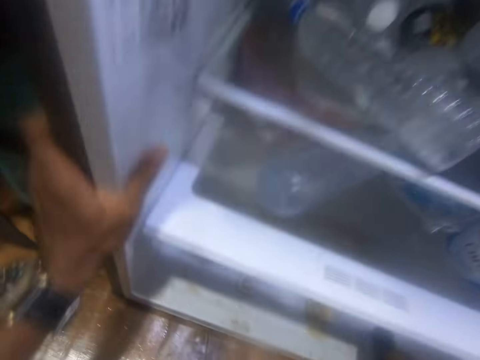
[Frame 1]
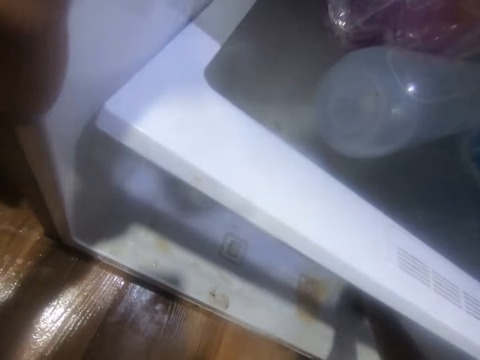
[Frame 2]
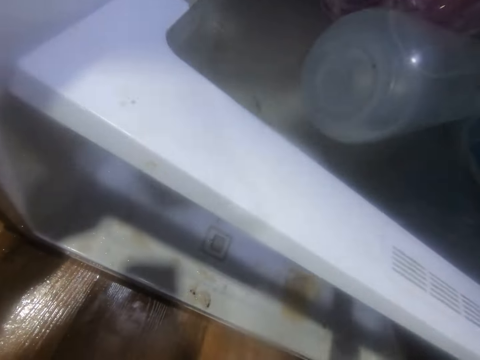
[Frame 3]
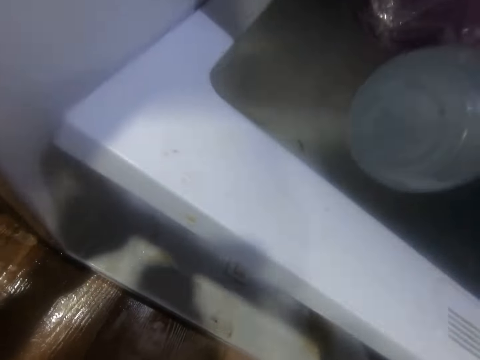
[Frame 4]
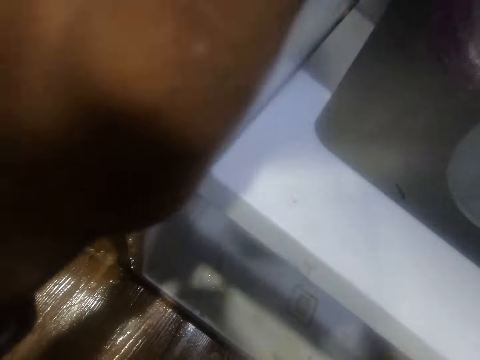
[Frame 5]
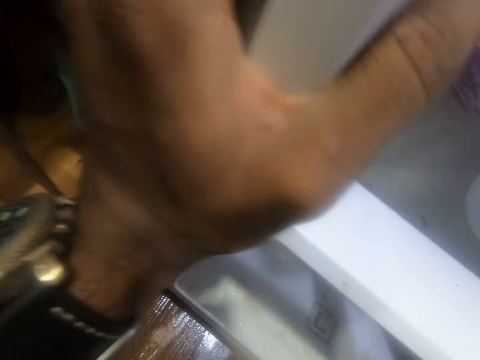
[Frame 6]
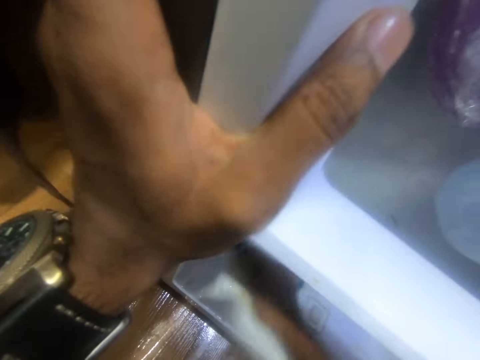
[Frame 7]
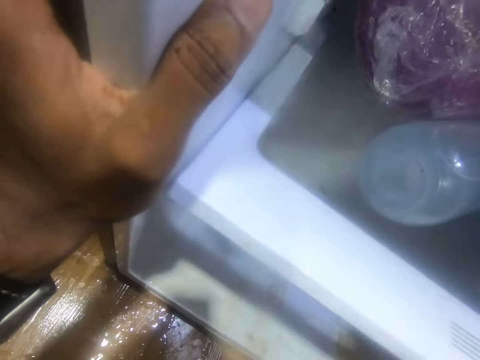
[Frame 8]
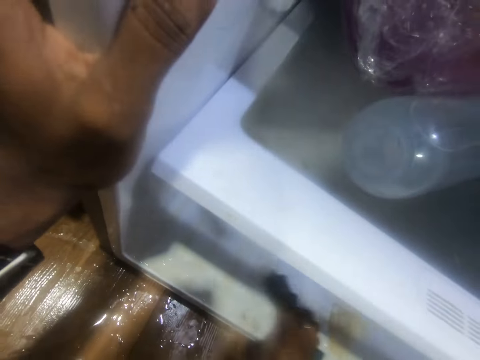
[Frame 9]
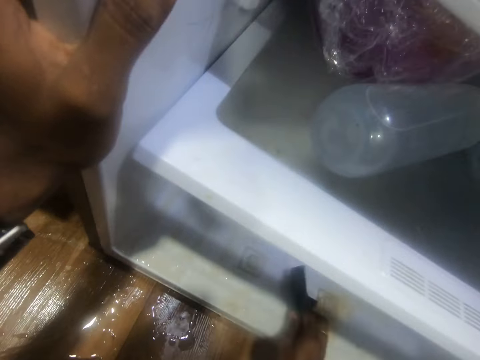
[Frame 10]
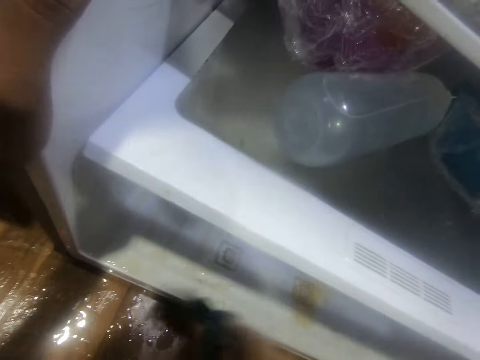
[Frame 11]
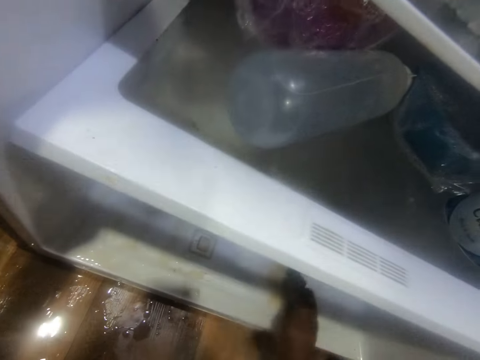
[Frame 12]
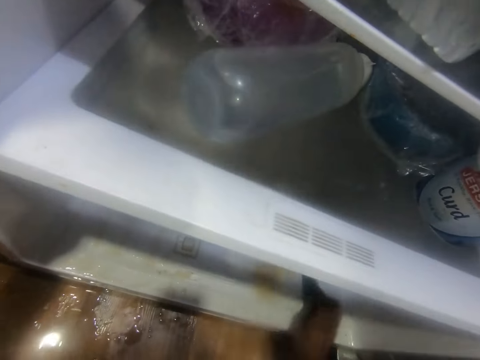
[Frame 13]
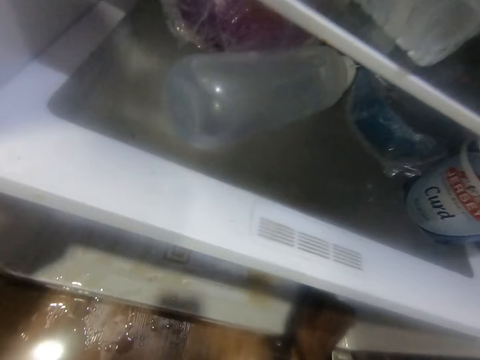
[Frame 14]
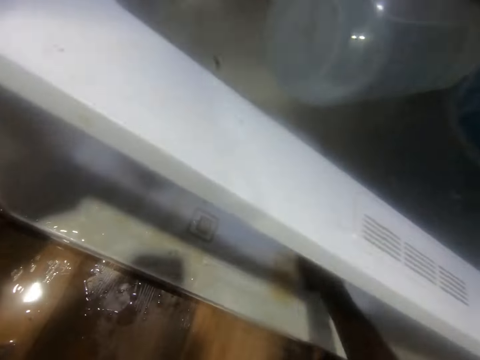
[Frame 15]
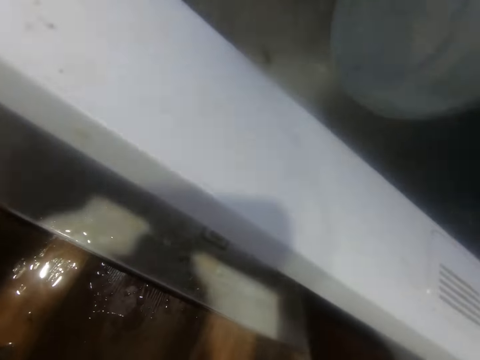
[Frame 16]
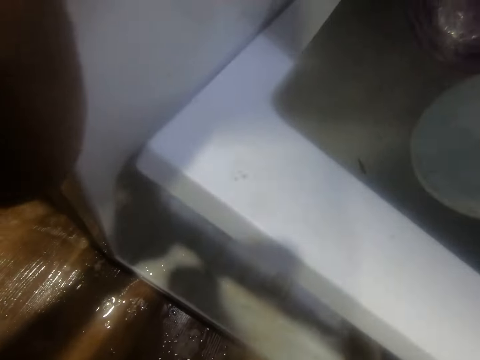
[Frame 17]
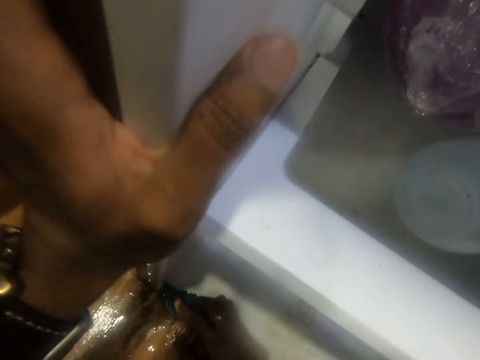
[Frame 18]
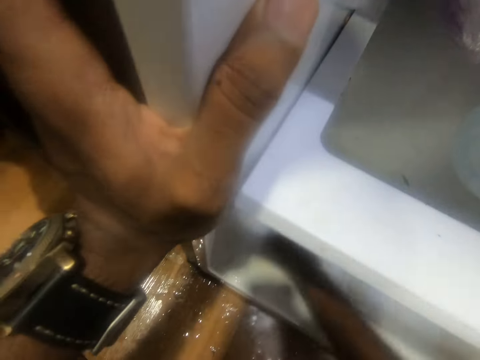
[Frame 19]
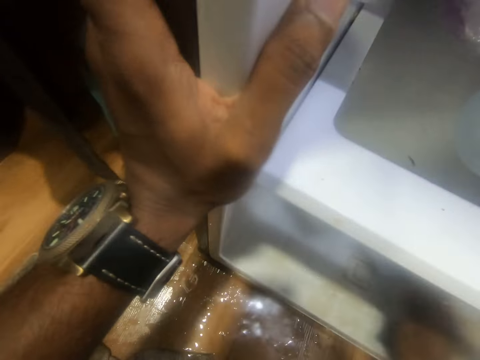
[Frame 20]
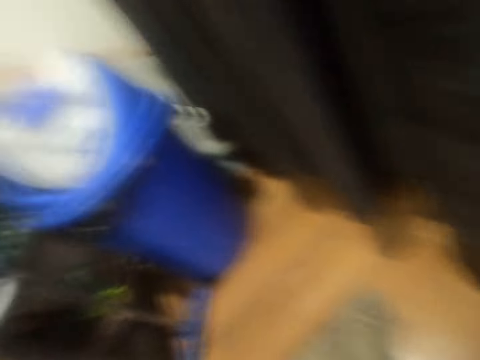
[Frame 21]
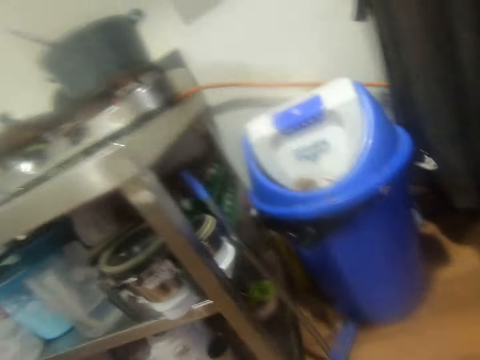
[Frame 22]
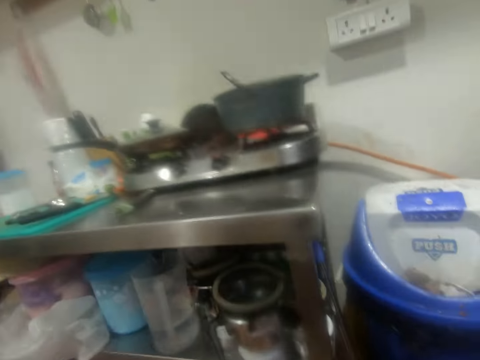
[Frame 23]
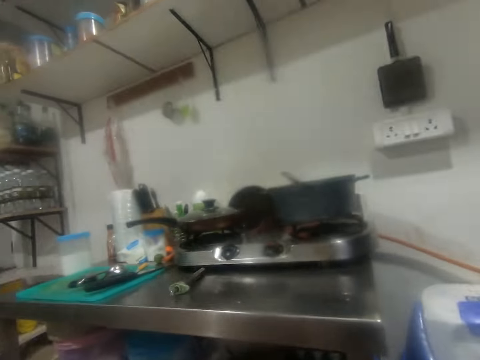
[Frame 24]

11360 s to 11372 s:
The camera wearer cleans the fridge with the piece of cloth in his right hand. He holds the fridge. He looks around.

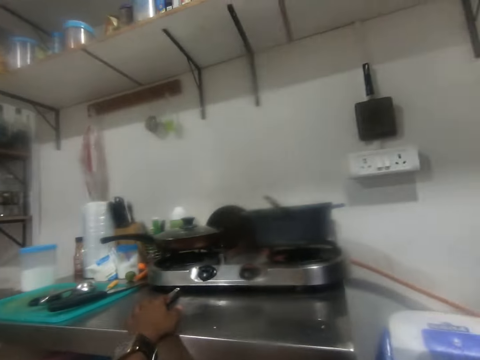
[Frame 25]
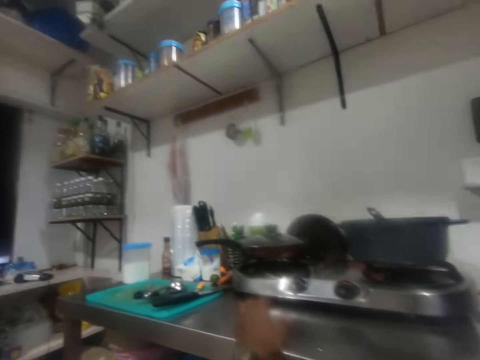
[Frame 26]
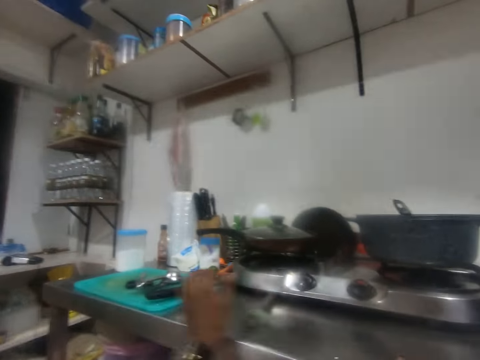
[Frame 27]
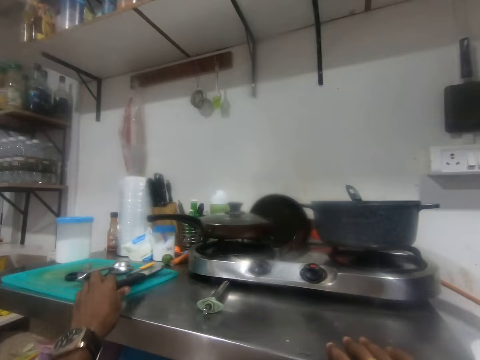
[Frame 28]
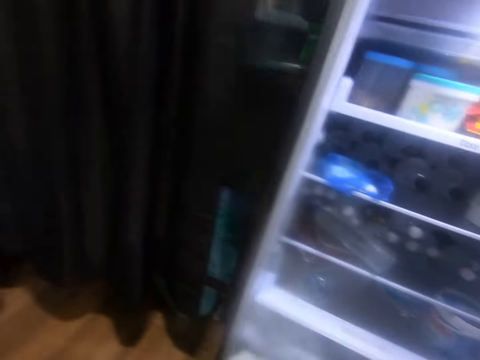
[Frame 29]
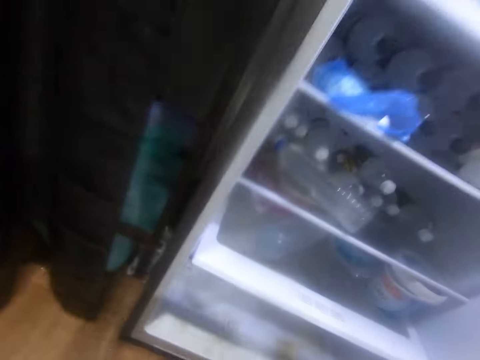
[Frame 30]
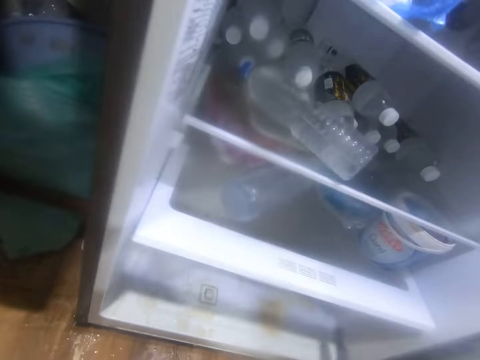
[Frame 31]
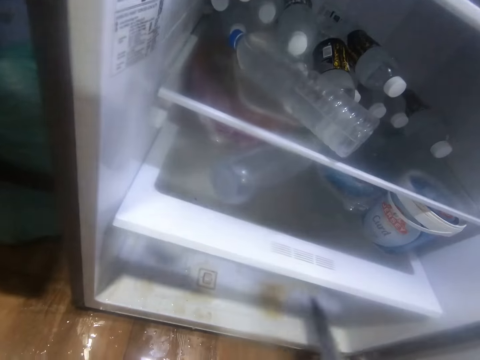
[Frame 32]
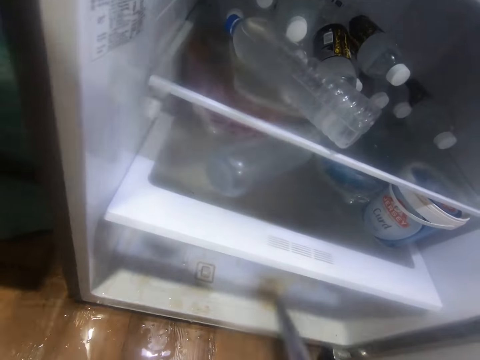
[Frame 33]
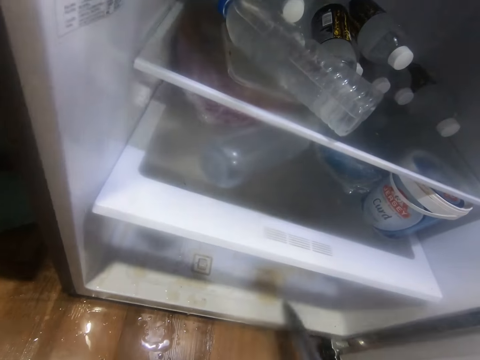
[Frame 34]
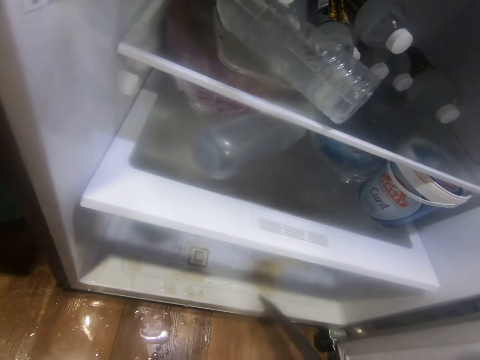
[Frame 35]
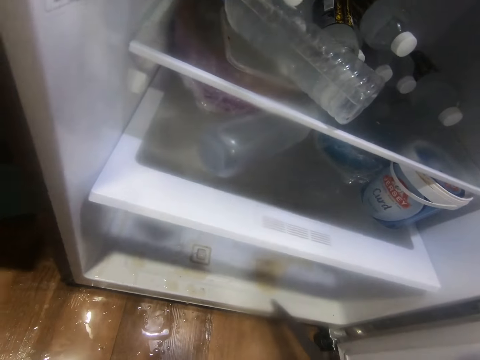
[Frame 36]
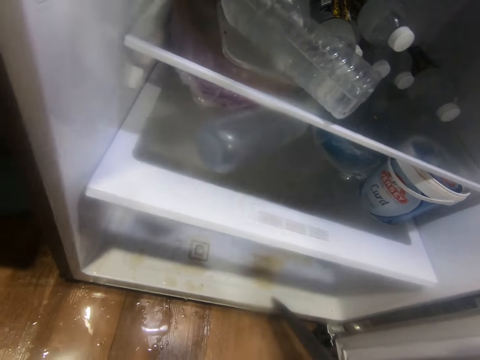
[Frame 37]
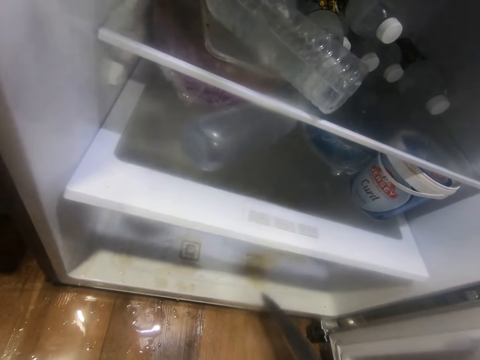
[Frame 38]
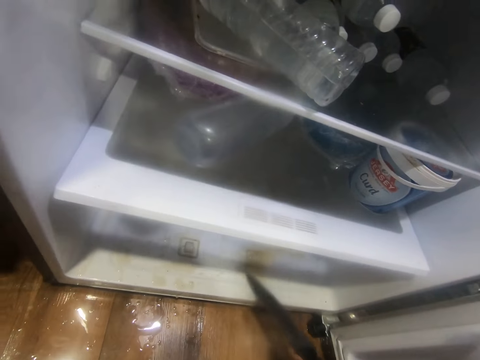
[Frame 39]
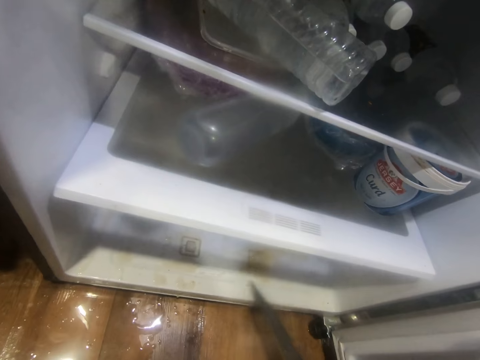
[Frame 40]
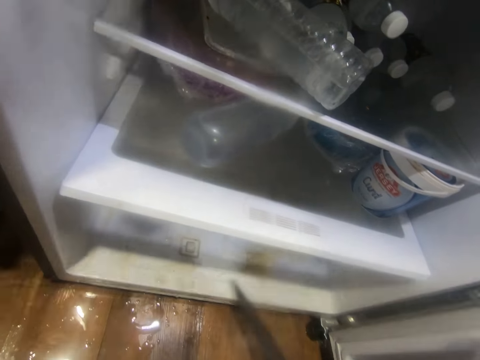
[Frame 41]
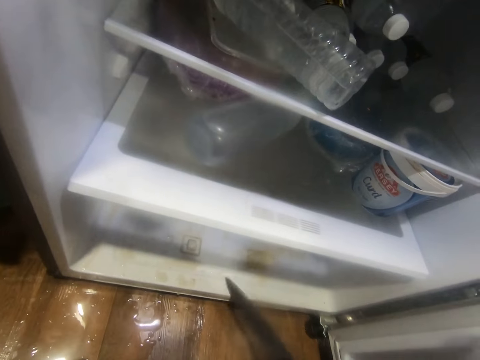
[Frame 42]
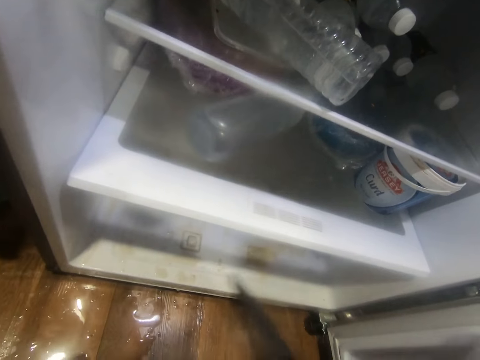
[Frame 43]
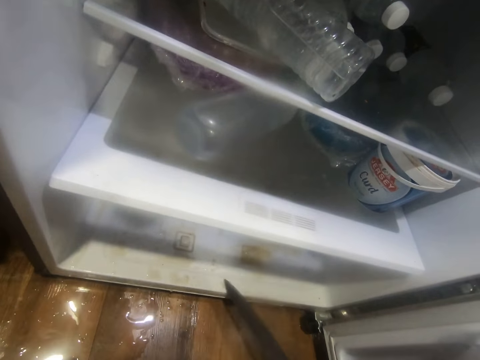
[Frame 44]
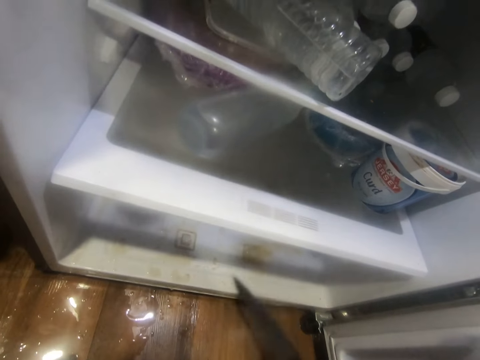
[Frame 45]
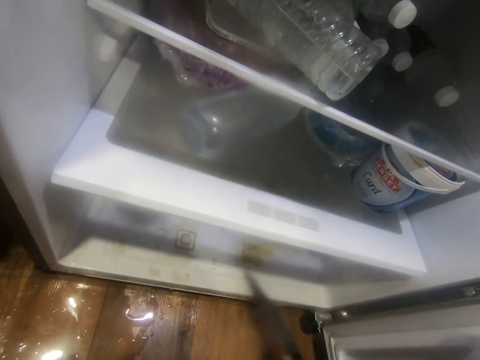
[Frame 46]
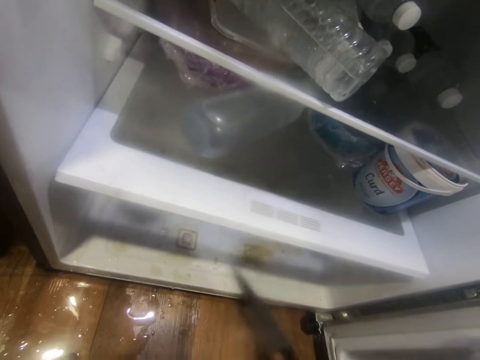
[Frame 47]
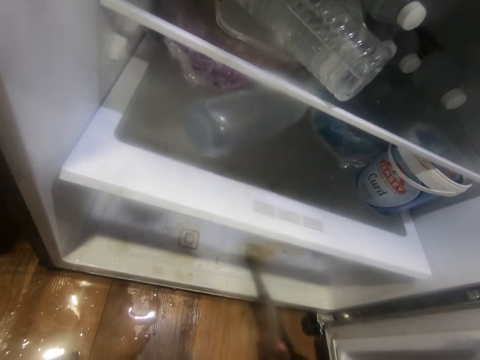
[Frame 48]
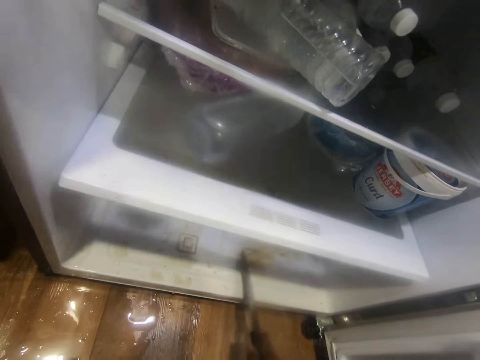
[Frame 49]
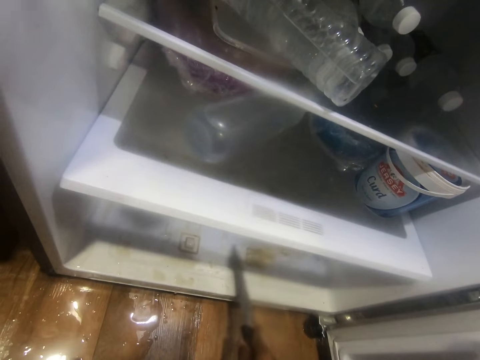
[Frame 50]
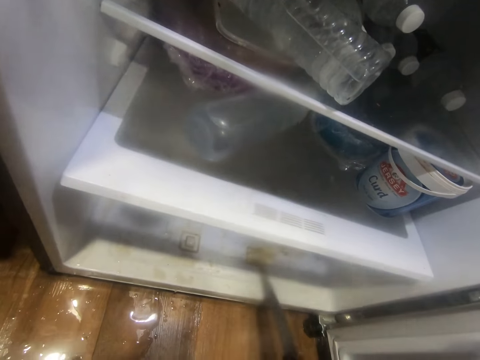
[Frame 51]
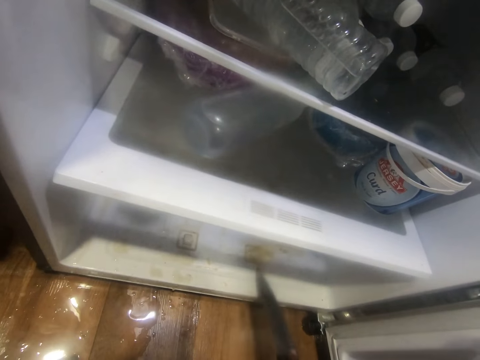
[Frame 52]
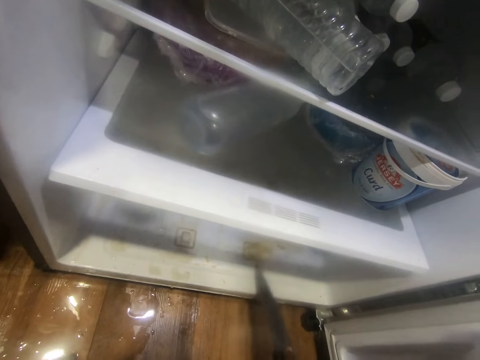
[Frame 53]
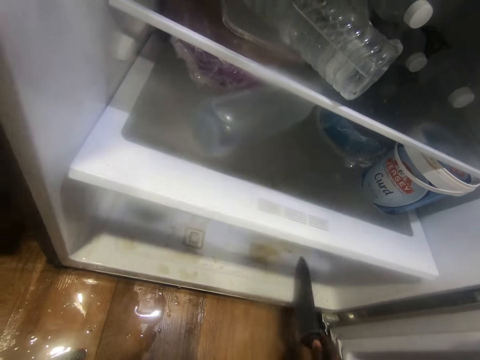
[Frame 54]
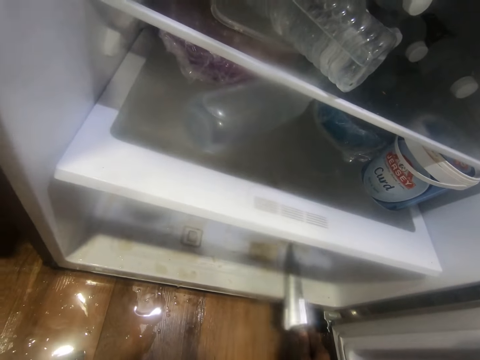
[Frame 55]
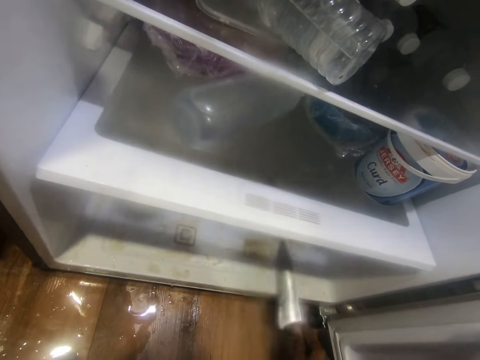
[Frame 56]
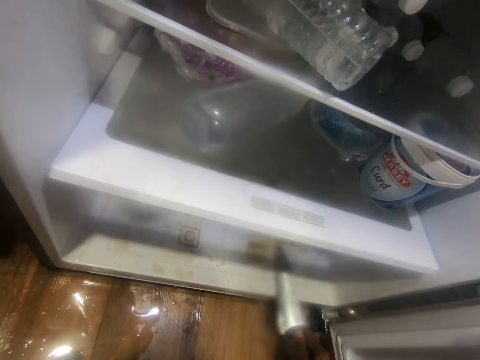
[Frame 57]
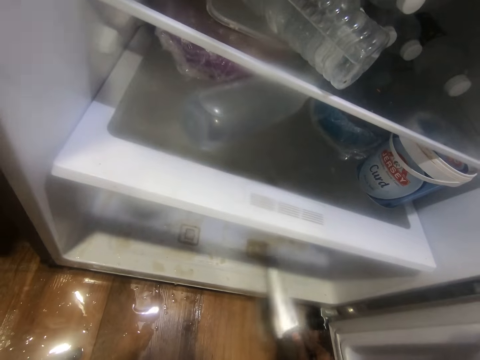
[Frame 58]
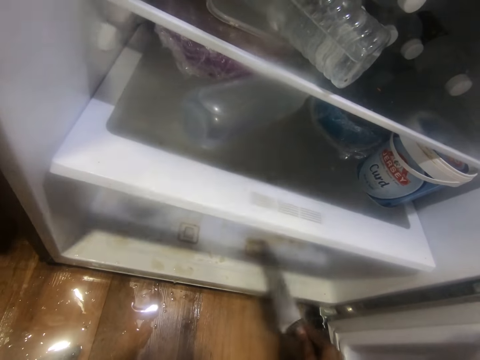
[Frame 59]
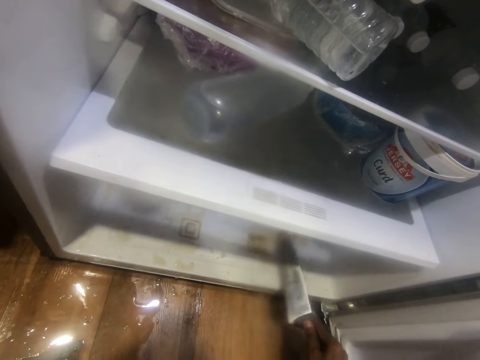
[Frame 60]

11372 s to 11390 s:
The camera wearer adjusts a lighter on the steel stand with his left hand. He picks up a knife from a tray with his left hand. He turns around. He passes the knife from his left hand to his right hand. He uses the knife in the fridge with his right hand. He knocks the fridge with the knife. He removes dried food debris on the floor of the fridge with the knife in his right hand.
